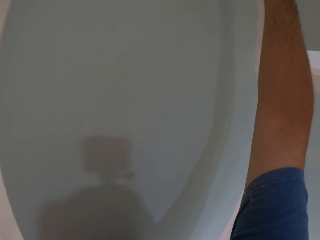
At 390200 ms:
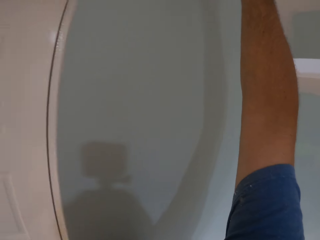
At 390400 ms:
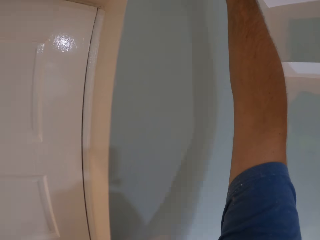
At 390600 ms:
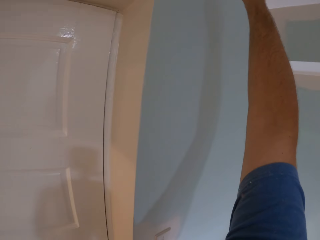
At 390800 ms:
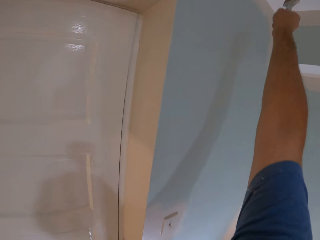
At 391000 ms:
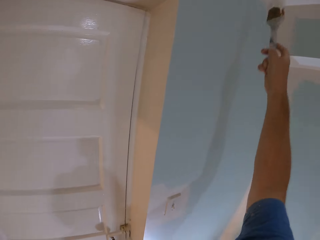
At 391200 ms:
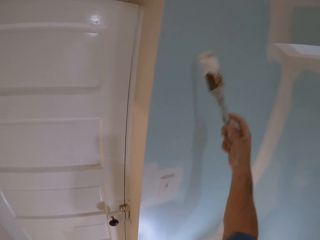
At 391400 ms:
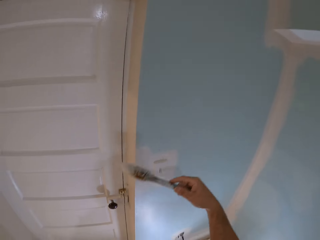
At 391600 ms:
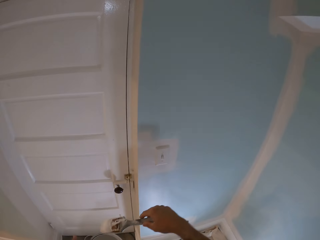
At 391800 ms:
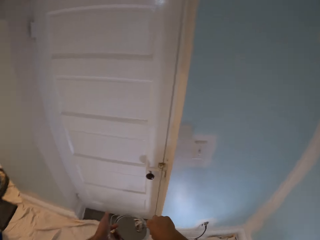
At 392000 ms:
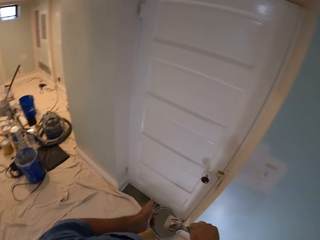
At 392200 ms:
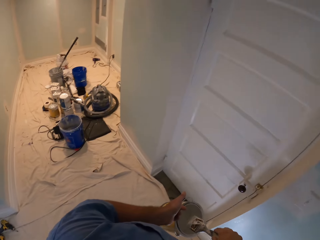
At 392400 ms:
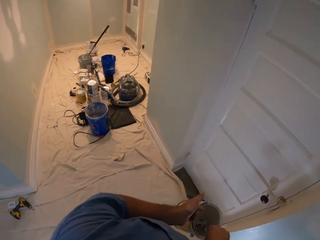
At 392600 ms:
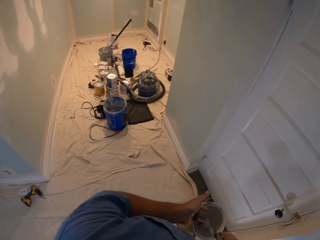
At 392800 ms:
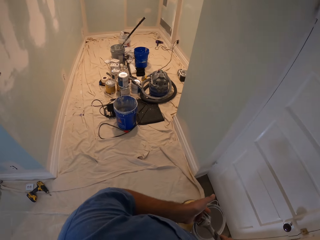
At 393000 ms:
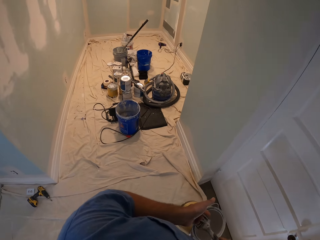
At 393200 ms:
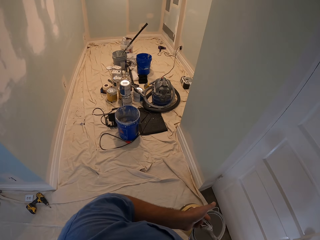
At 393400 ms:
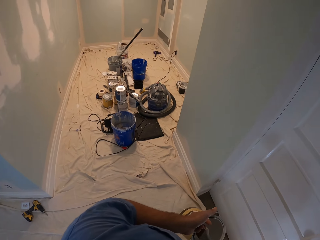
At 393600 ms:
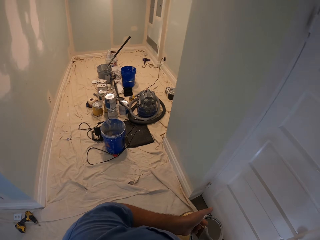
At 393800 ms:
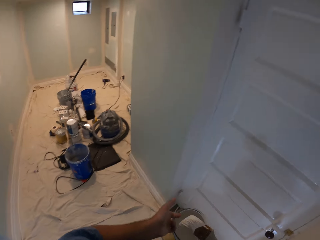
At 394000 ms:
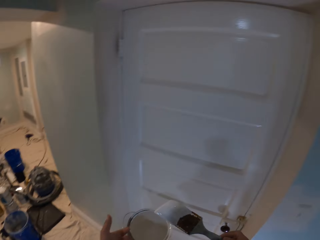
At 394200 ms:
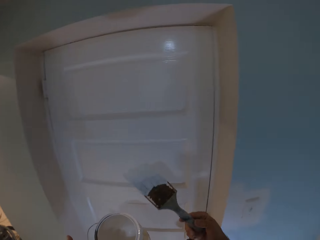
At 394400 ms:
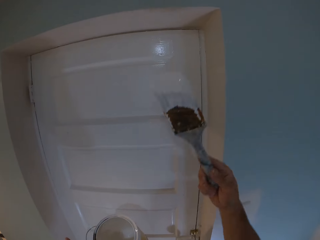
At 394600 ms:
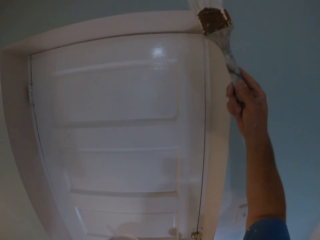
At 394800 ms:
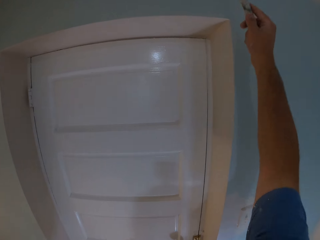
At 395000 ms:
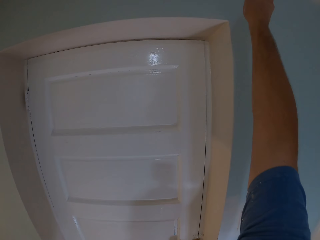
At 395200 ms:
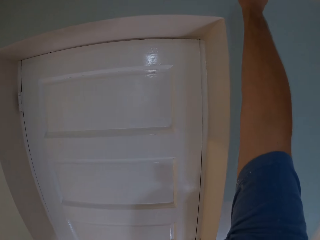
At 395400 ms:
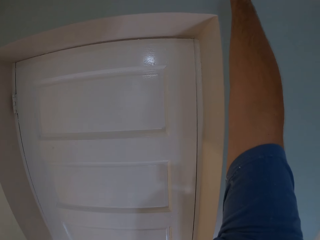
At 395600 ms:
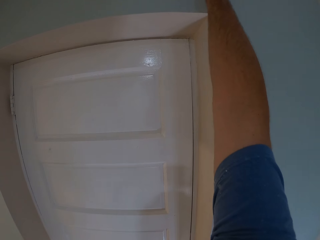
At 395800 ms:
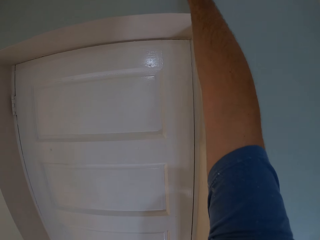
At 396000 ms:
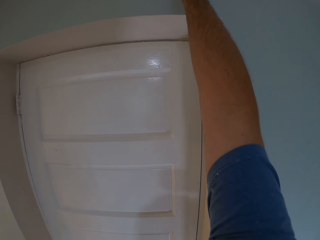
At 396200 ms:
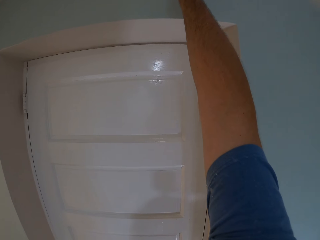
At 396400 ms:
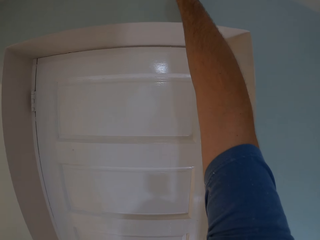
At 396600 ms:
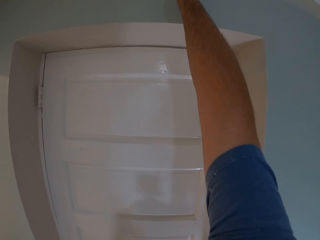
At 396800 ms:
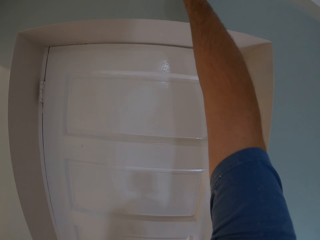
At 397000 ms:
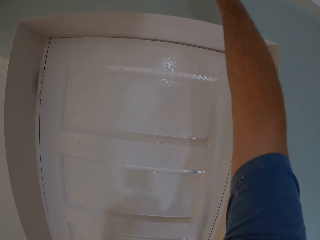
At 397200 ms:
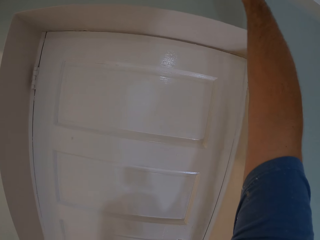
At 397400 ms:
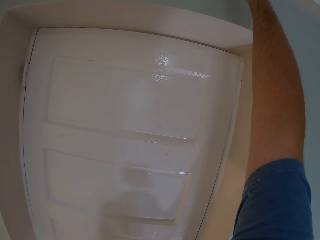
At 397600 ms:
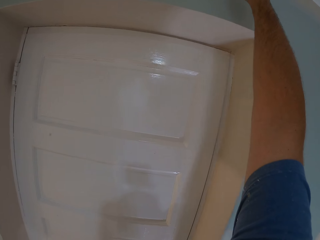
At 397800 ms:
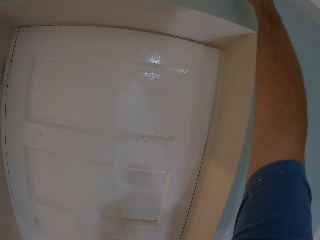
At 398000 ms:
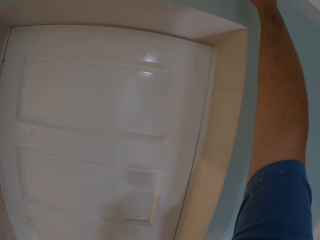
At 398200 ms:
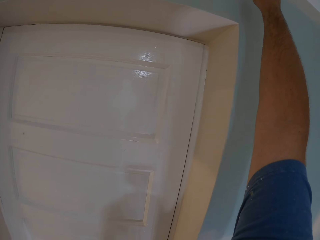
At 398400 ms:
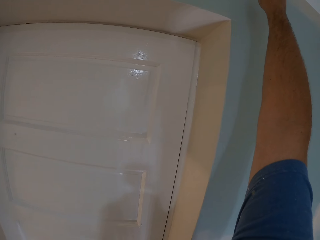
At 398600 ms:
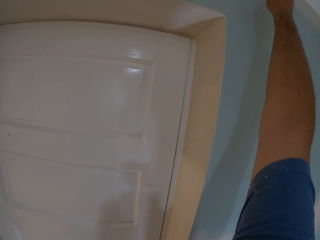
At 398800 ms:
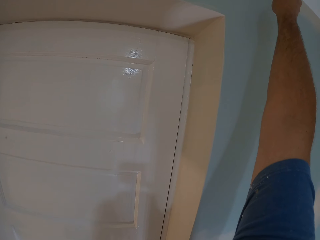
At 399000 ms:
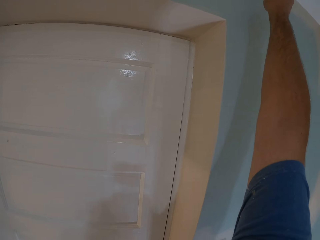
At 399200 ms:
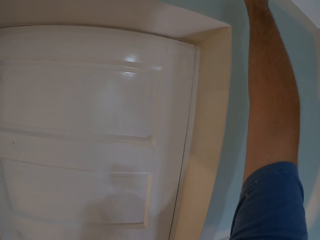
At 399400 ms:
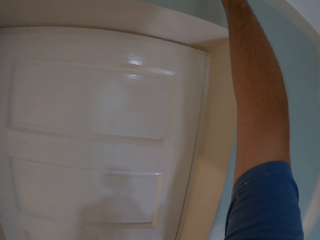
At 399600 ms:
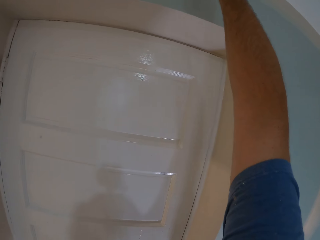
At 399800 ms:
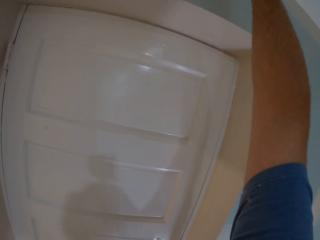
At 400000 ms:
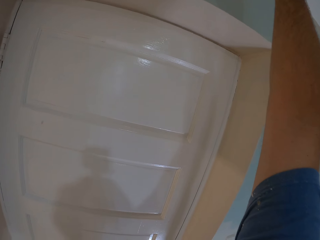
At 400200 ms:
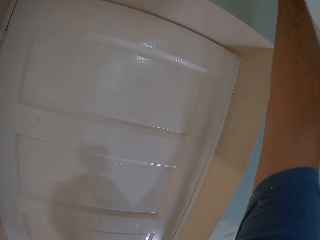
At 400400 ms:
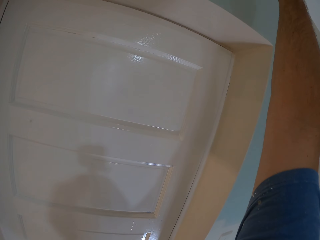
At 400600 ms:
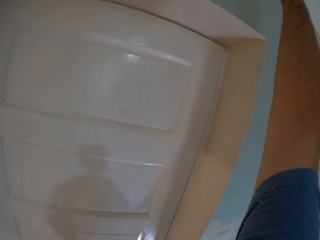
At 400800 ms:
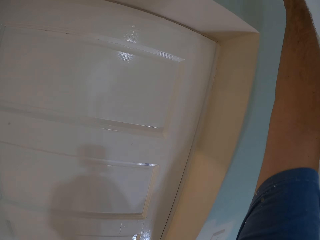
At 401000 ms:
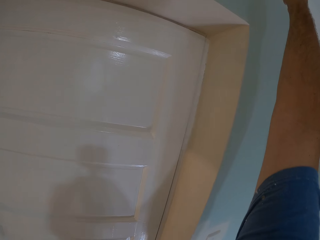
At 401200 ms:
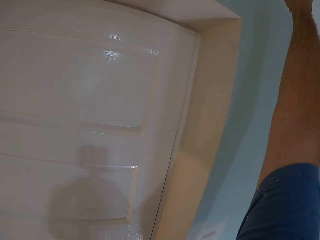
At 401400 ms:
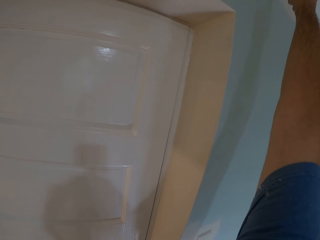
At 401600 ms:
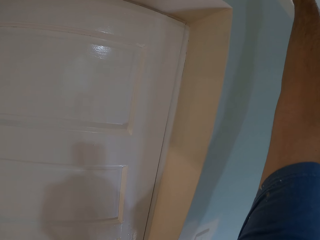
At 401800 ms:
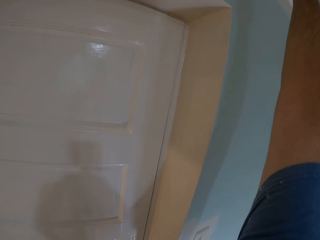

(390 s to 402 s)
The camera wearer dips the paint brush into the paint can. They paint the ceiling of the house with the paint brush.

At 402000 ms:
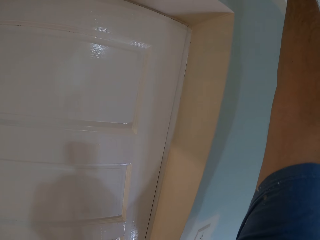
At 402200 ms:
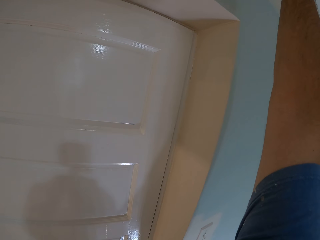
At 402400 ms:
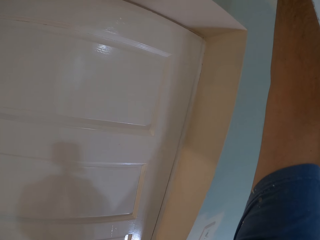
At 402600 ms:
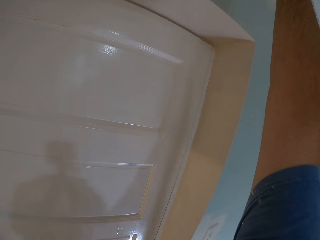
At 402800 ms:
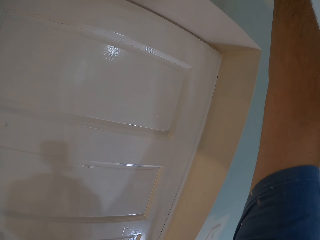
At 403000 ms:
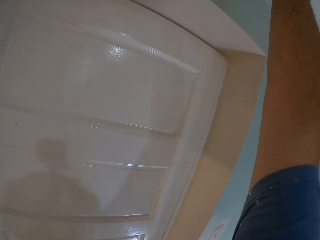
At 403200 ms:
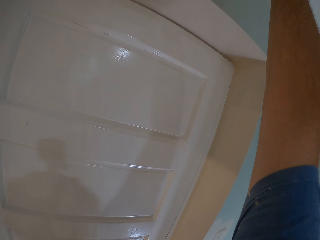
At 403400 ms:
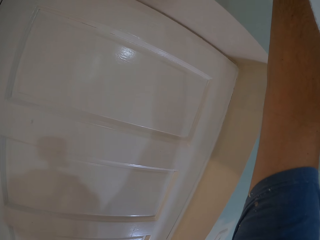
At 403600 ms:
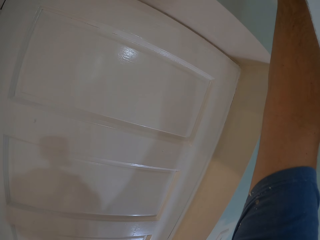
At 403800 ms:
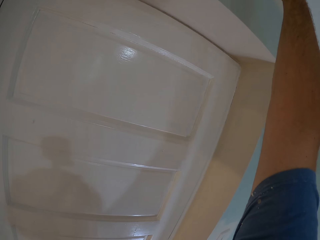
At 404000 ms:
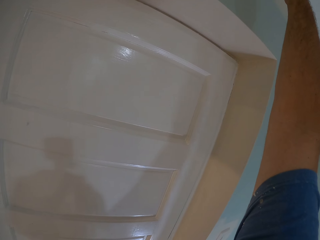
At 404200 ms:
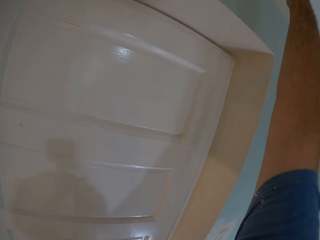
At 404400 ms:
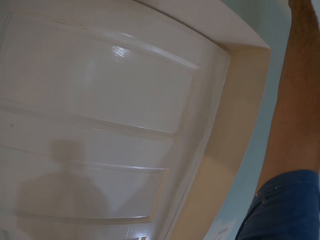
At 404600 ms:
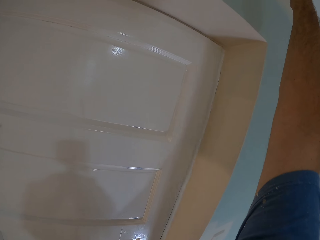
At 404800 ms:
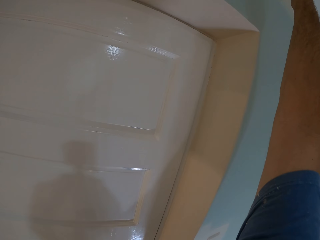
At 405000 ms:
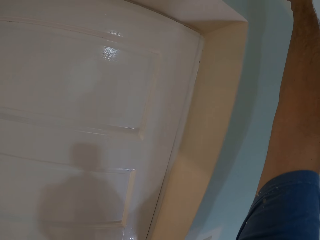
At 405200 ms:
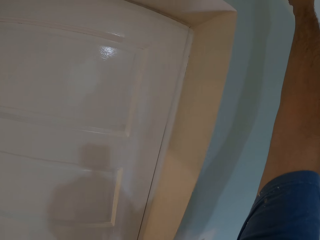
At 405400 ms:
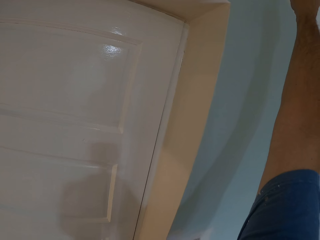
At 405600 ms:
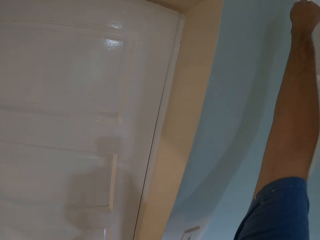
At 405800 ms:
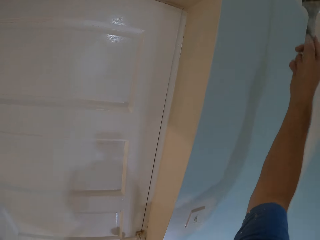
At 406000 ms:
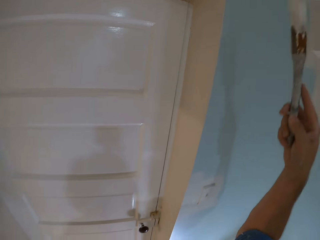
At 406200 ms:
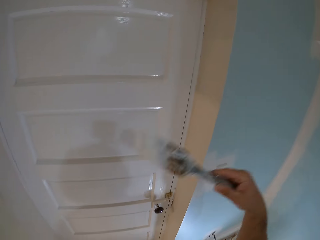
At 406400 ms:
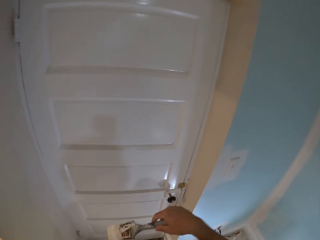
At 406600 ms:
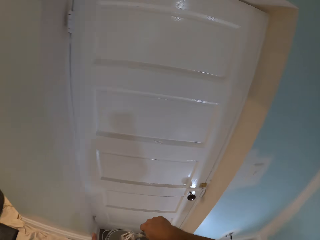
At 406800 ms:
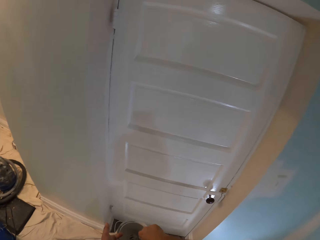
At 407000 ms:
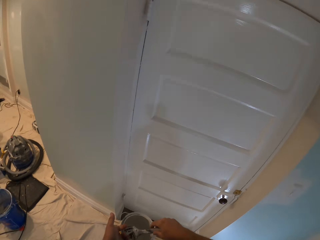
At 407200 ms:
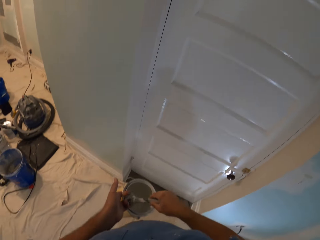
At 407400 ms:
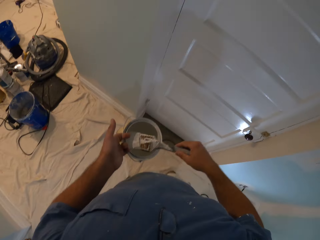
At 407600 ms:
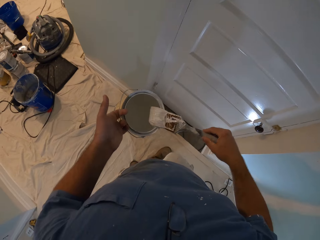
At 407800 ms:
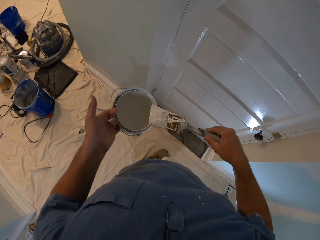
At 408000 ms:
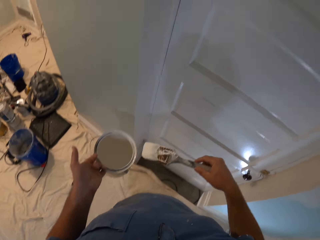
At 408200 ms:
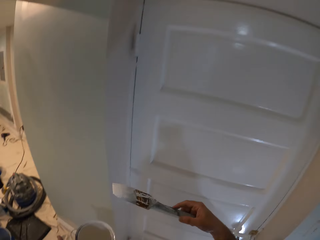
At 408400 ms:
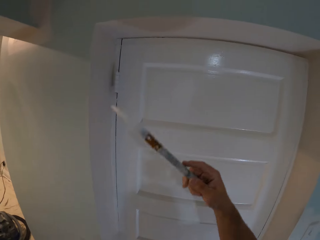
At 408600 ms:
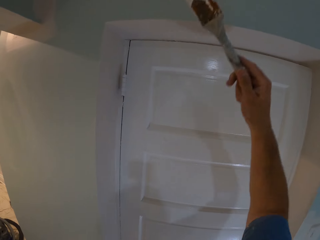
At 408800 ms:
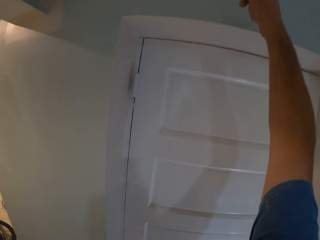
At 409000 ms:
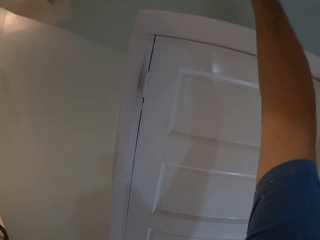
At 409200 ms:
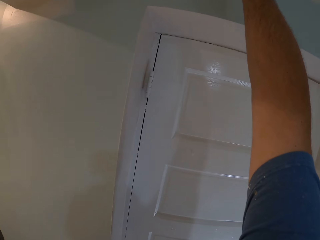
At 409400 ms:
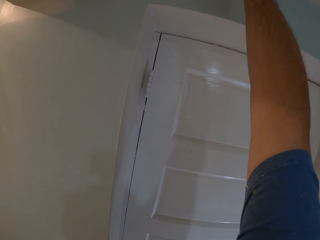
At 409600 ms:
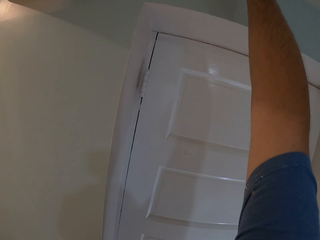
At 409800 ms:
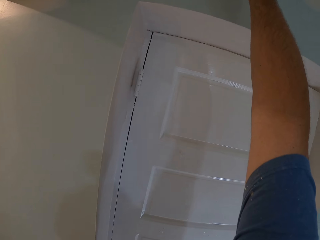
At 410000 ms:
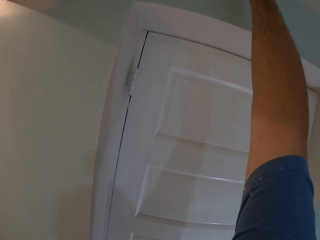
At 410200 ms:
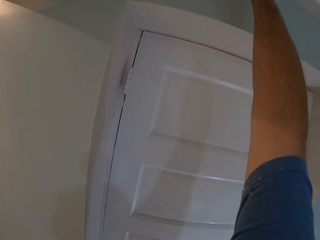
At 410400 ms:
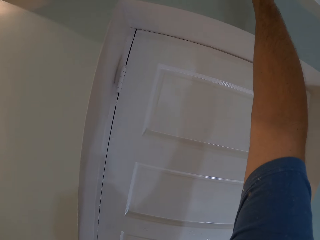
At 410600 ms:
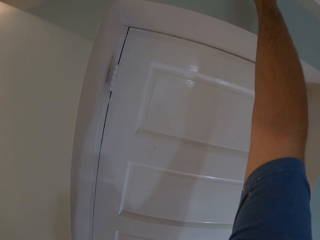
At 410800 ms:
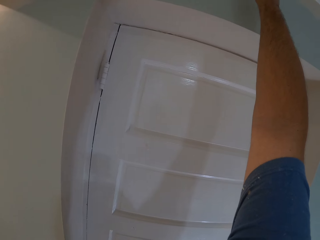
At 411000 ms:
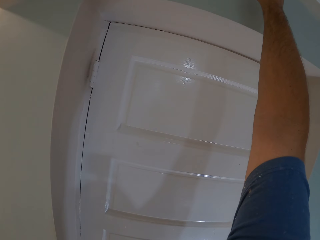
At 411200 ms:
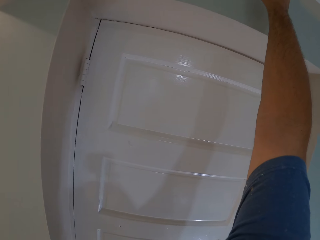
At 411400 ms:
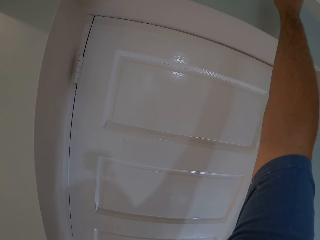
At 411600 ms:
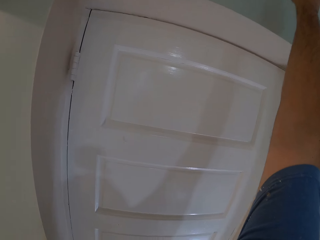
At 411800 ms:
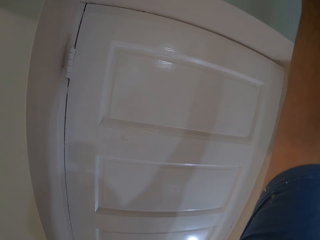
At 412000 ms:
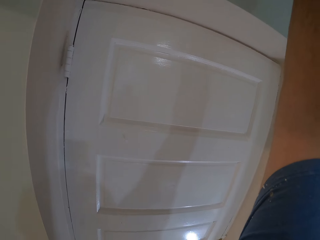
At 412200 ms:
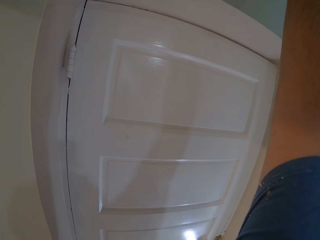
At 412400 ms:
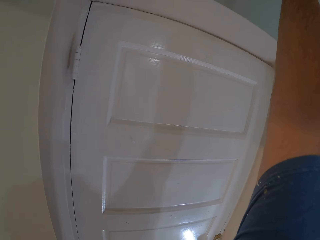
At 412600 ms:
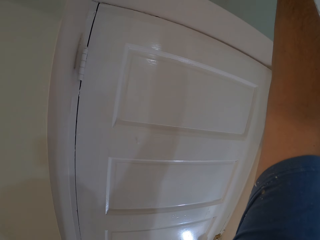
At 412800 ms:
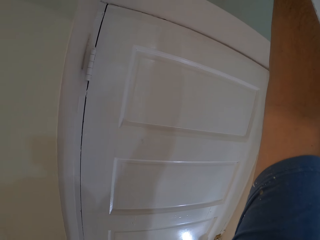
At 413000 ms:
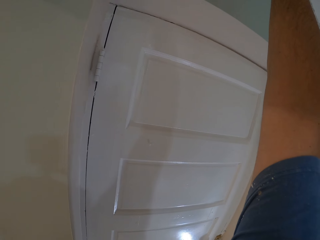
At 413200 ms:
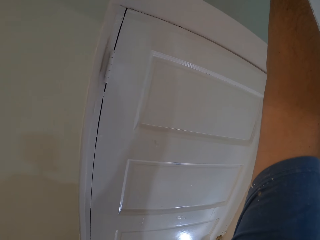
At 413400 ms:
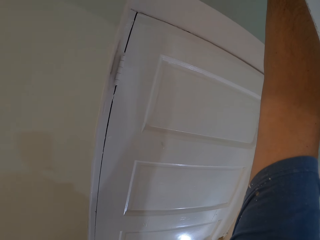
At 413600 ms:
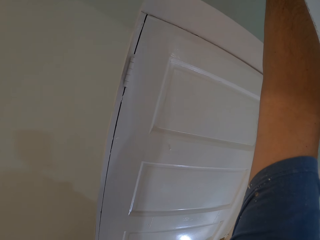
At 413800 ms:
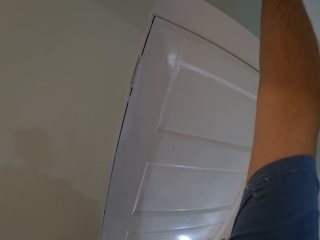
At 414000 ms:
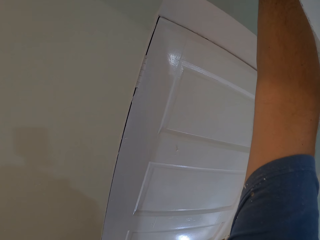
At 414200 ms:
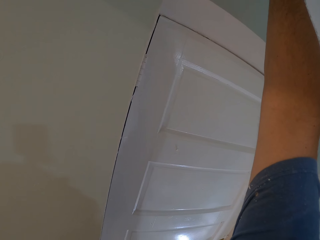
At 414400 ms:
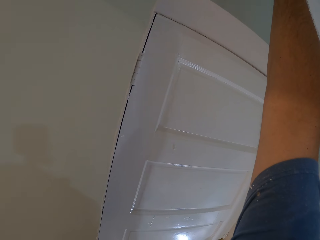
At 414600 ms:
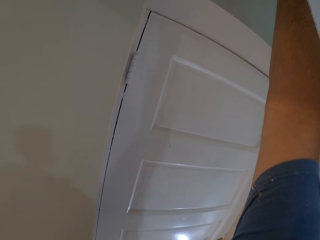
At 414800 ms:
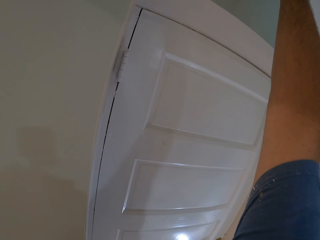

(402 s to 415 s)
The camera wearer dips the paint brush into the paint can. They paint the ceiling of the house with the paint brush.
